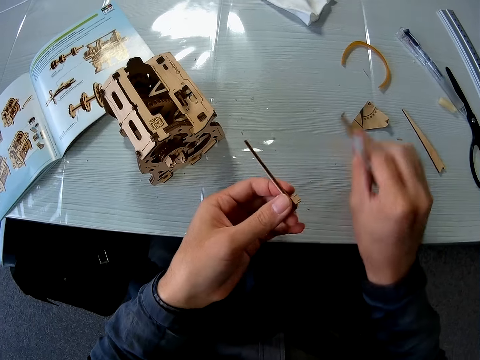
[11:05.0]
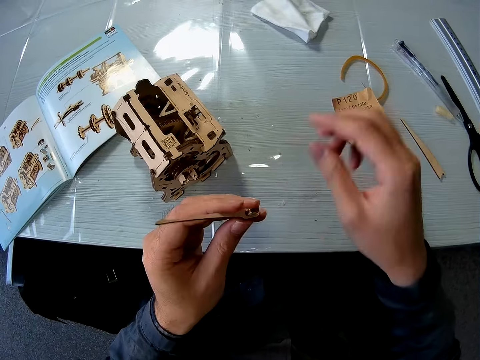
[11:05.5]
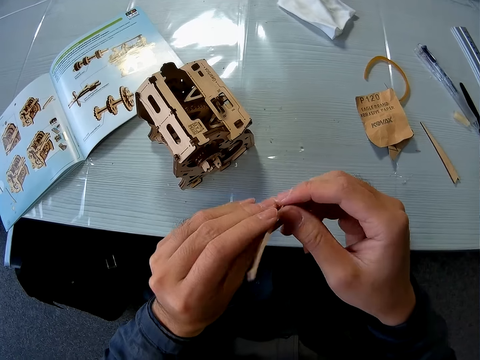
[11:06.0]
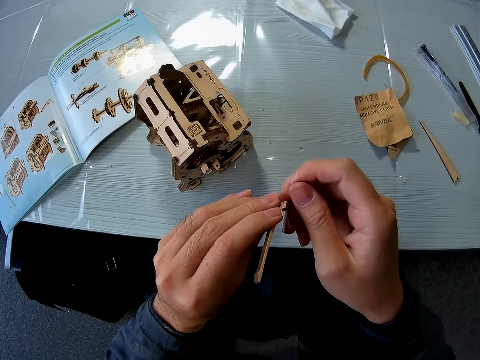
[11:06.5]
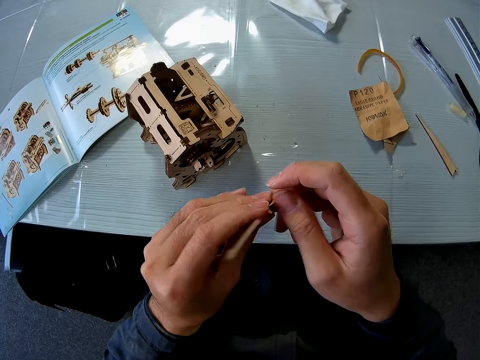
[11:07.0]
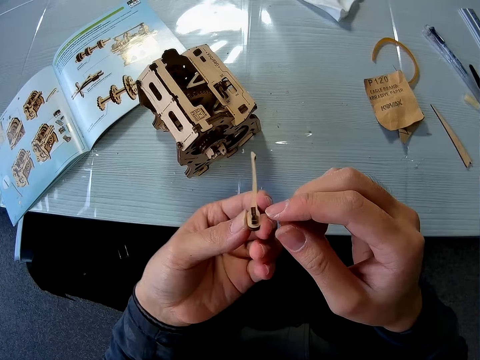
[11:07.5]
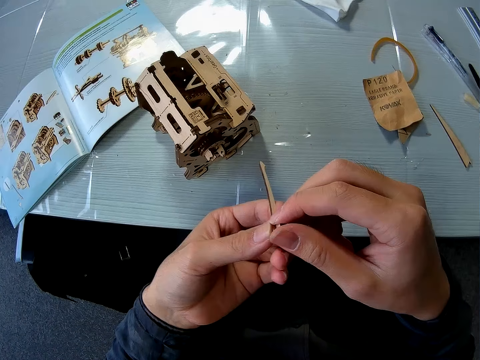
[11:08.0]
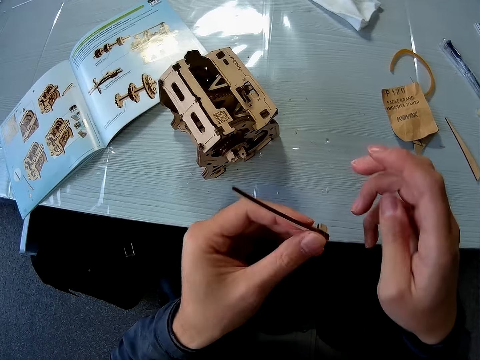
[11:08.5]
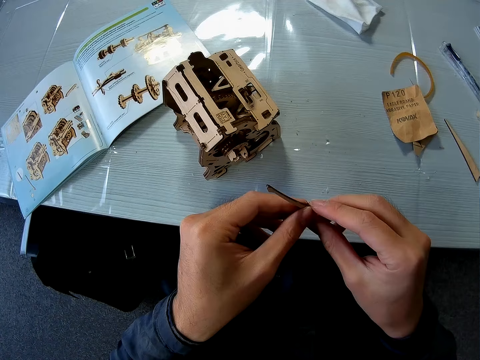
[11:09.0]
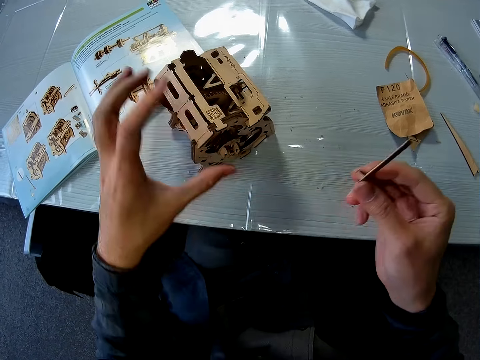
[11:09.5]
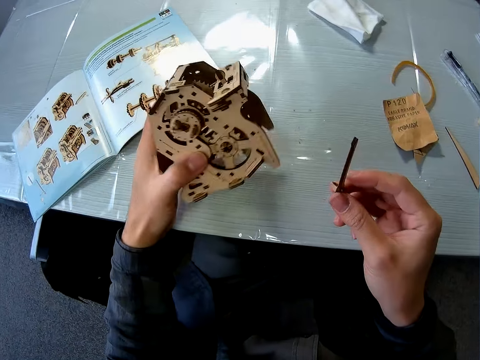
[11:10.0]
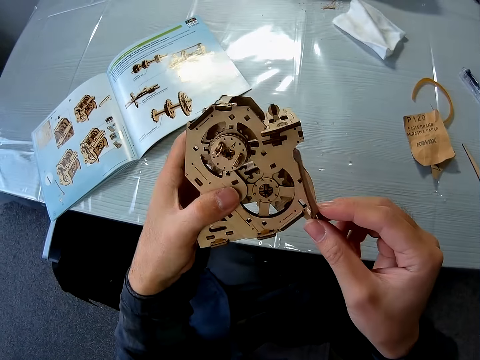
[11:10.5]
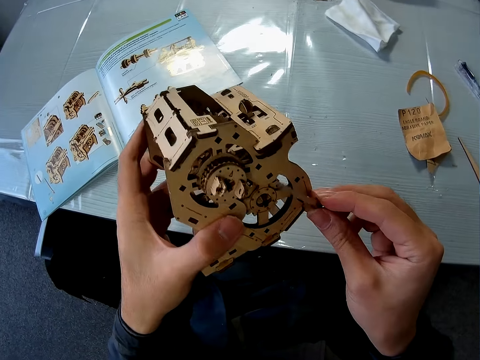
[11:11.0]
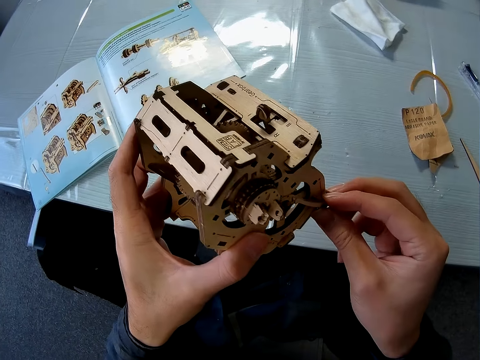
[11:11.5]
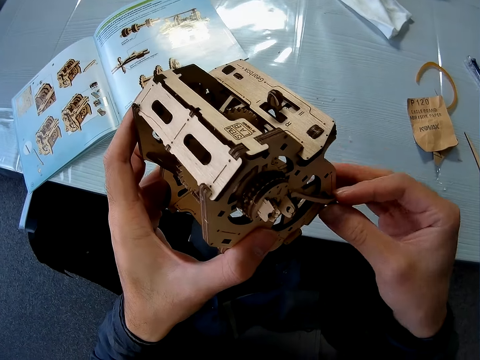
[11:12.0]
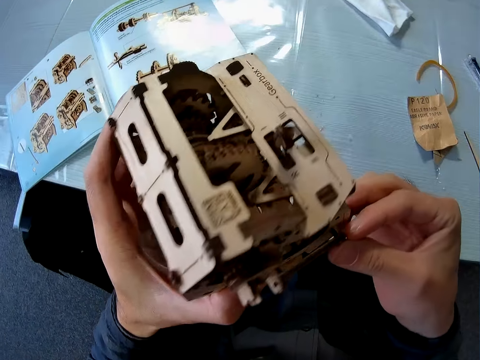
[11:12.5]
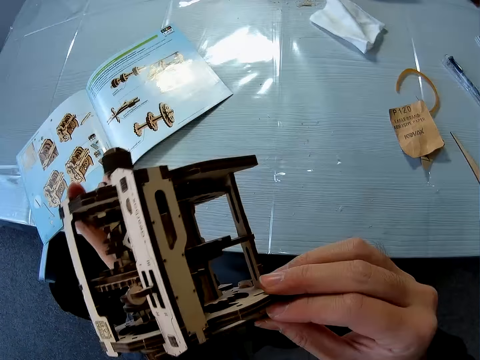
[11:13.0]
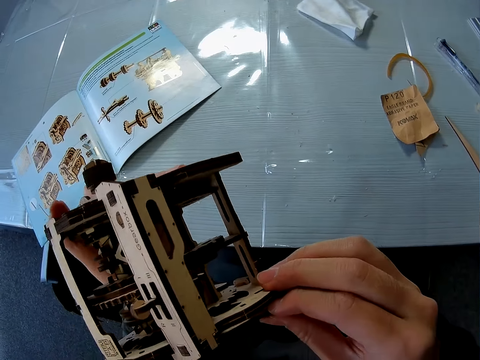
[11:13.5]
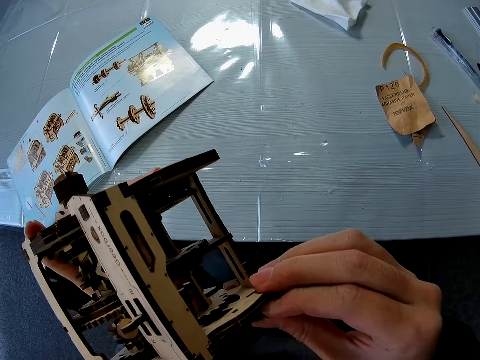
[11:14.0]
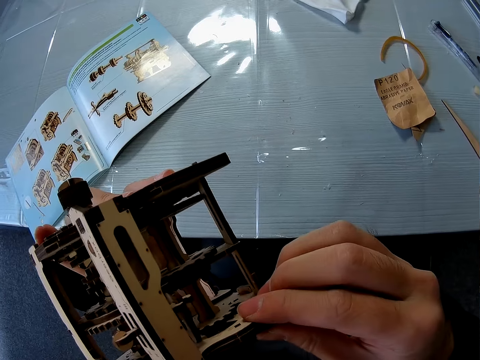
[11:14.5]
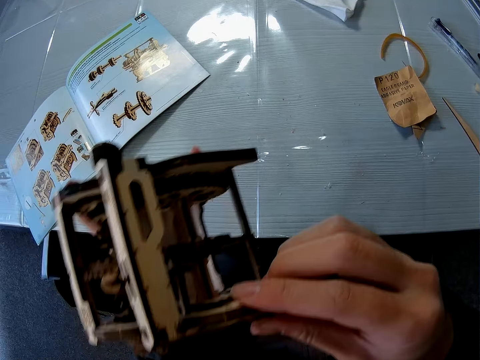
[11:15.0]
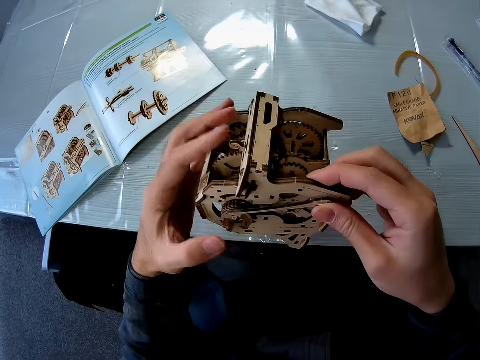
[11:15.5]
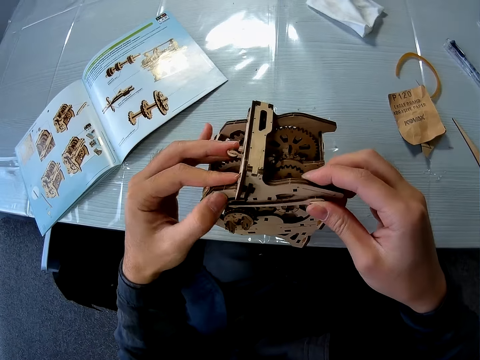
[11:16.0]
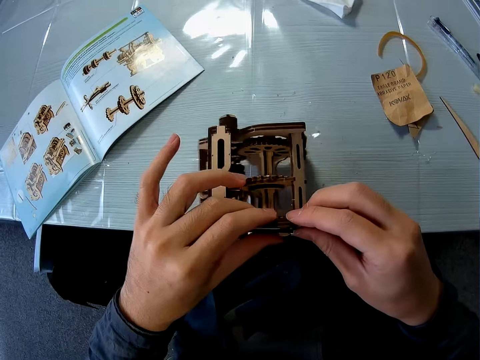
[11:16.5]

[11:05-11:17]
The camera wearer drops the sandpaper on the table. He cleans the cardboard pieces with his fingers. He removes the dust. He picks up the cardboard structure from the table. He holds the model. He joins the cardboard pieces to the cardboard structure.

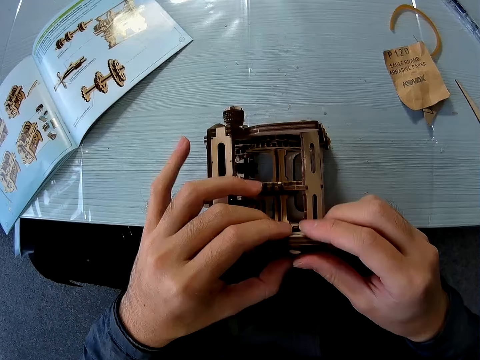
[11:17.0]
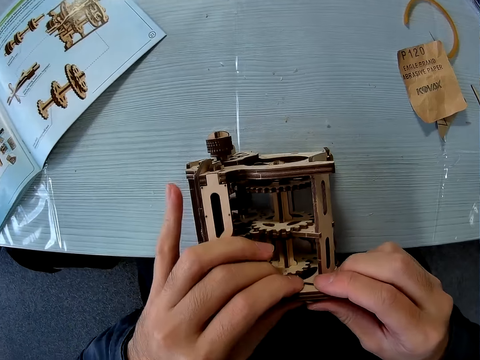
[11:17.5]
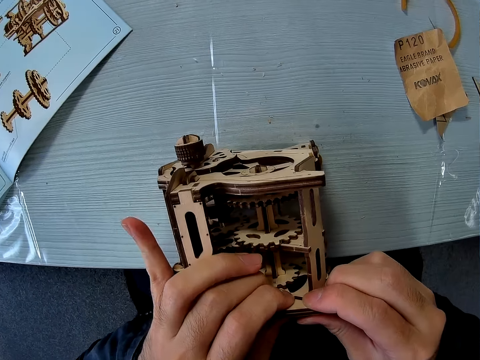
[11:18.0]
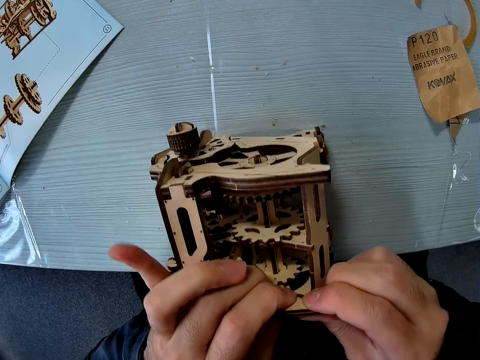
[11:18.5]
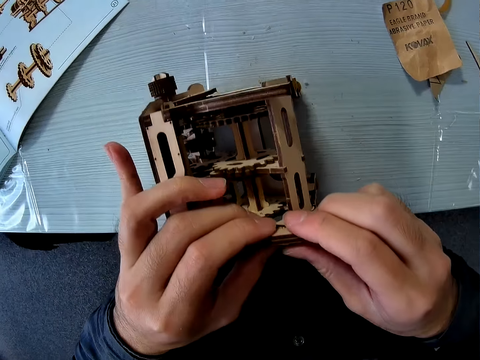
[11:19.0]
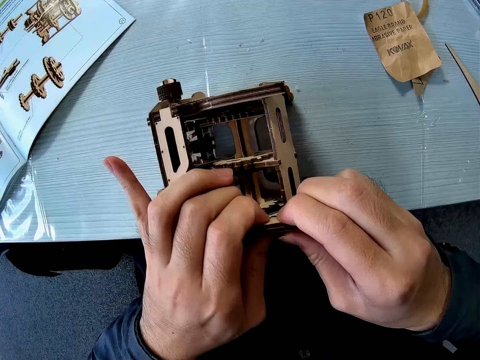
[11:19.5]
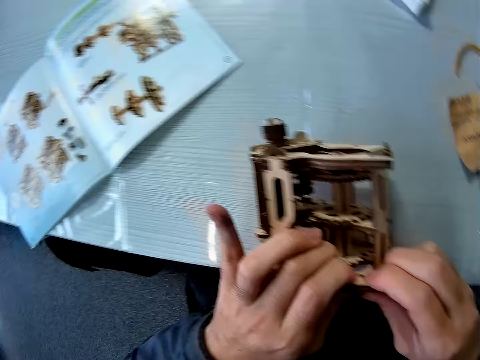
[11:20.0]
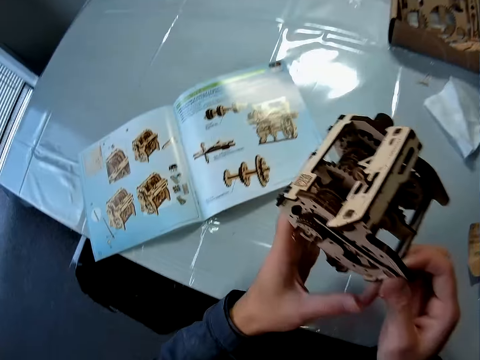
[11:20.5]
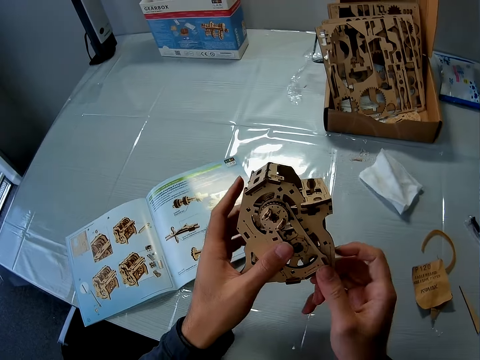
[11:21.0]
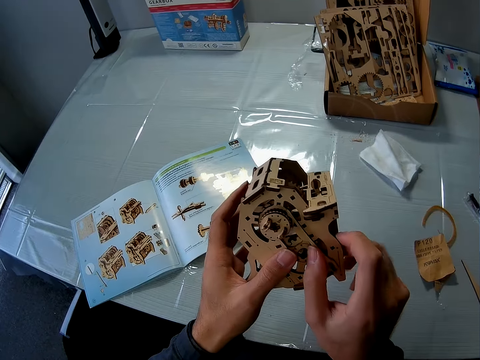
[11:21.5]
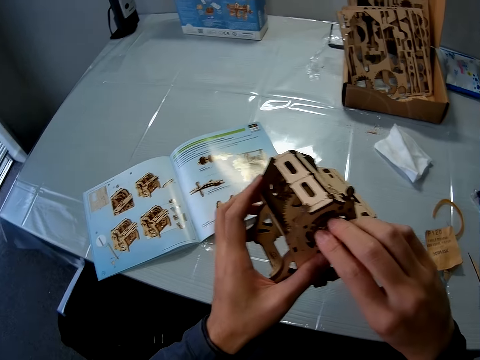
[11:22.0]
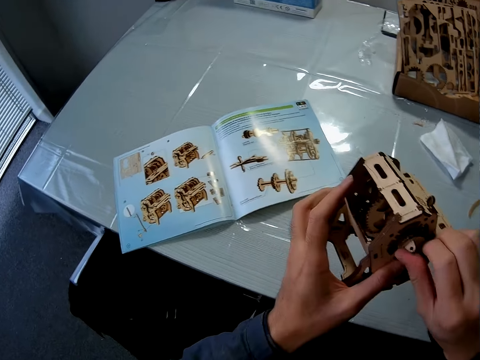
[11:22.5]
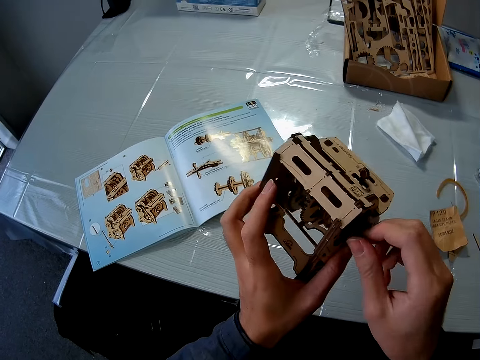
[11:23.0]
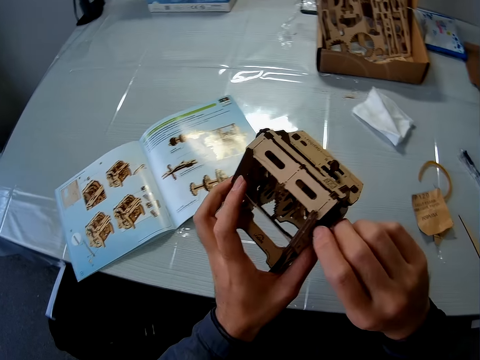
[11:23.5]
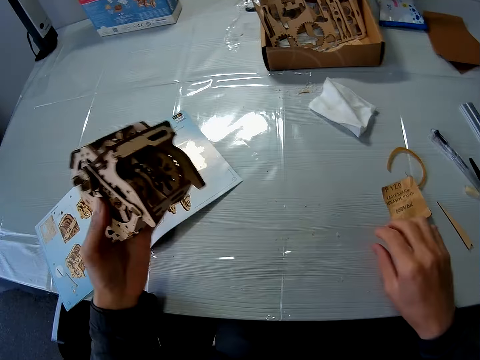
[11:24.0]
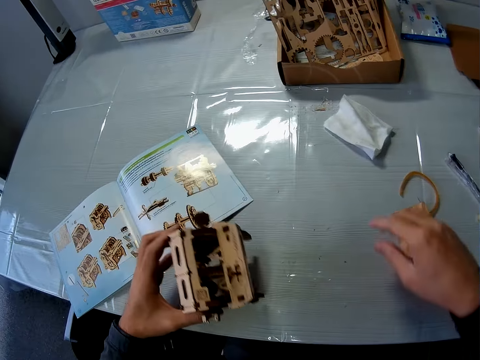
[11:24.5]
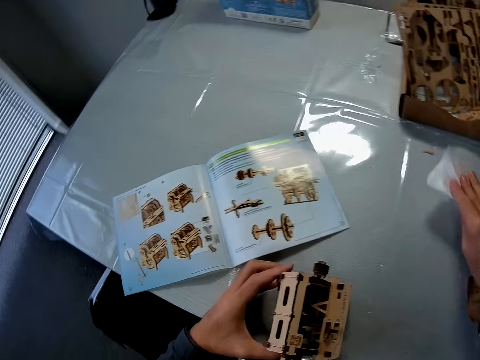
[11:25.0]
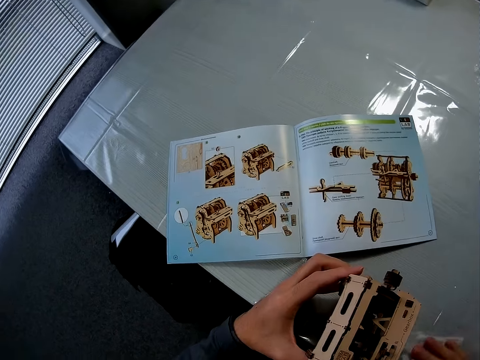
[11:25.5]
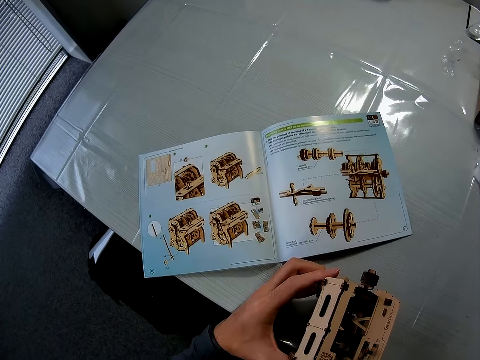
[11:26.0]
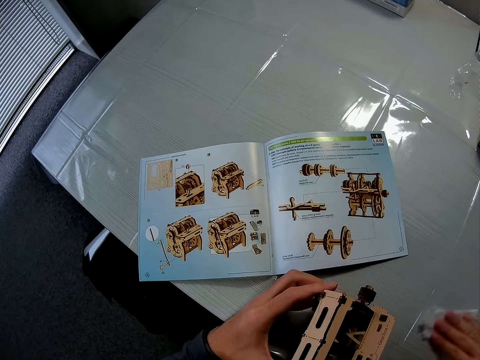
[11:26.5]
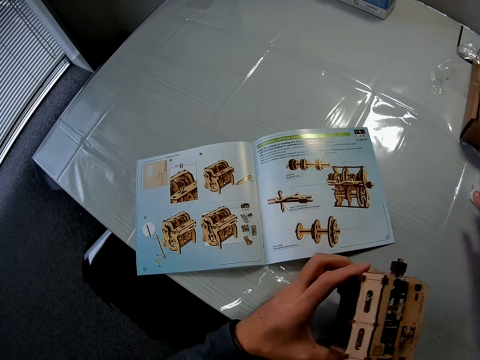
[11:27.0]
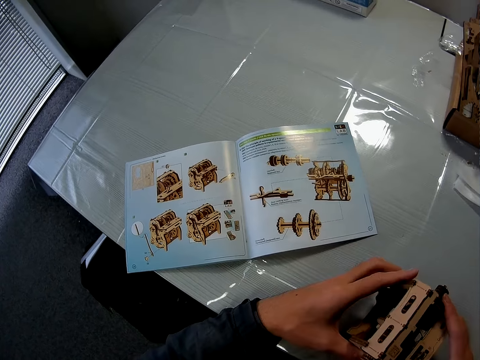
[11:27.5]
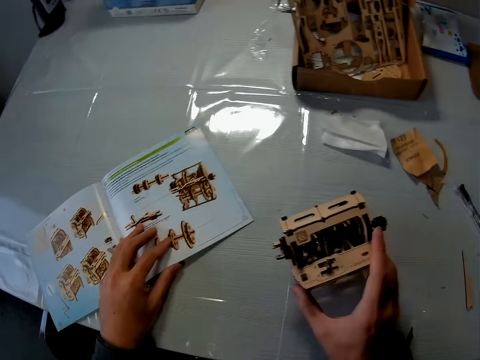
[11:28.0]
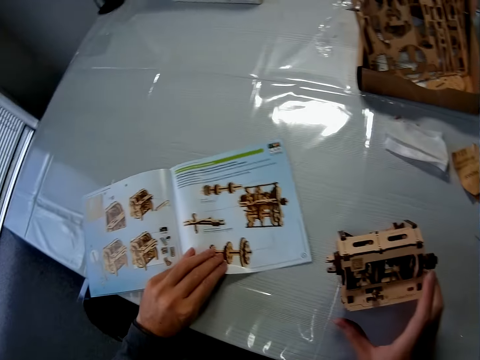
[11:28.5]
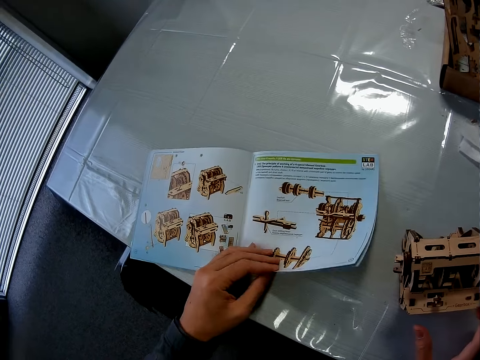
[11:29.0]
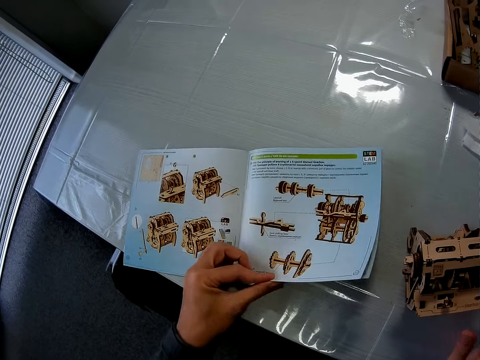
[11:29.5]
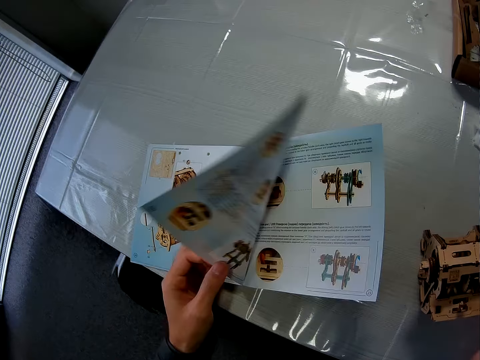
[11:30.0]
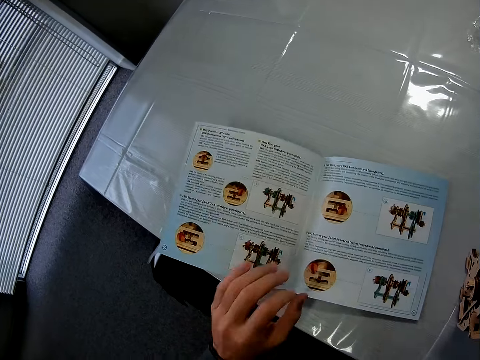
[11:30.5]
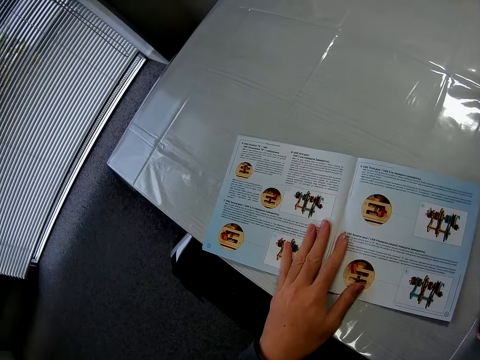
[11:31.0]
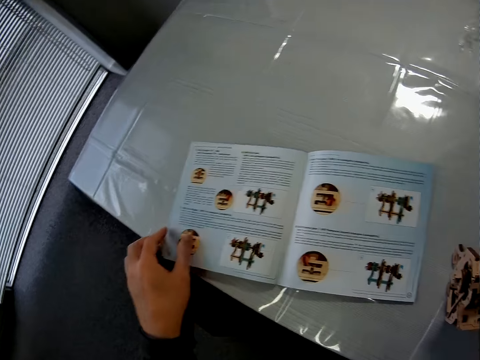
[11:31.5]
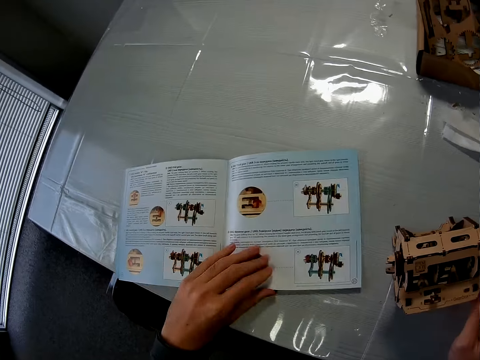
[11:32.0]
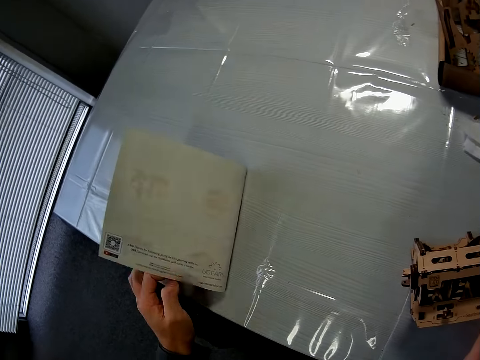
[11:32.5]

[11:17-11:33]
The camera wearer puts the model on the table. They fix the model piece. They hold the model. They turn a crank on the cardboard structure. They fix the model piece. They pick up a cloth from the table. They clean the table with the cloth. They drop the cloth on the table. They drop the cardboard structure on the table. They turn a leaf of the book. They hold the book.
